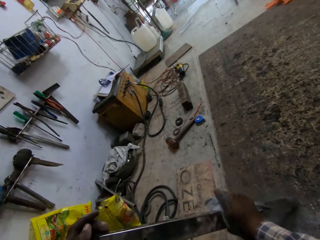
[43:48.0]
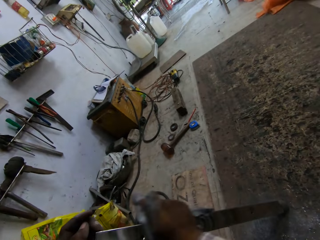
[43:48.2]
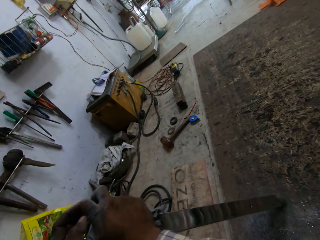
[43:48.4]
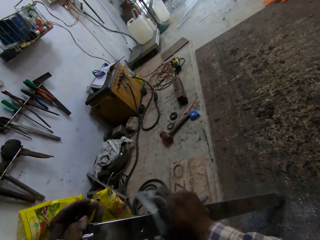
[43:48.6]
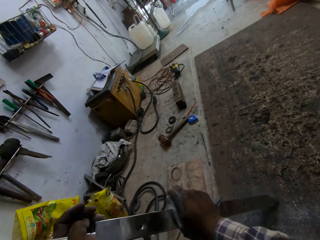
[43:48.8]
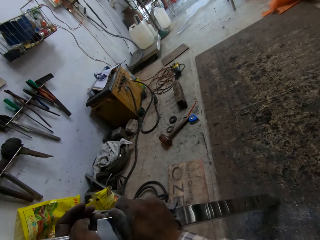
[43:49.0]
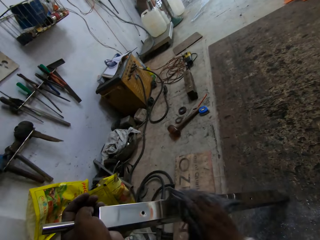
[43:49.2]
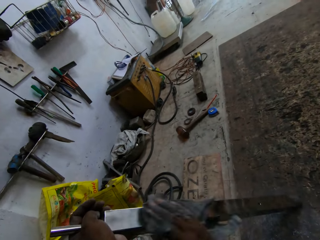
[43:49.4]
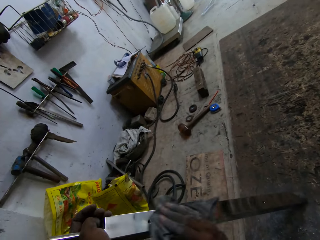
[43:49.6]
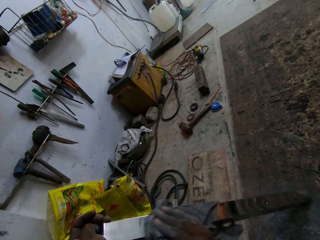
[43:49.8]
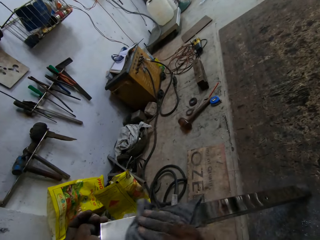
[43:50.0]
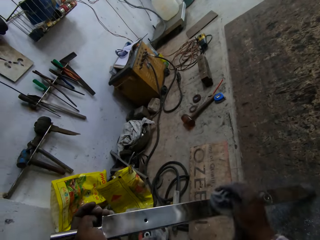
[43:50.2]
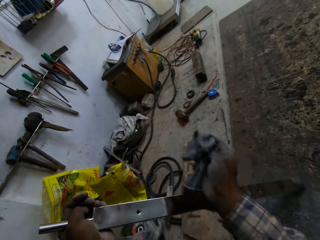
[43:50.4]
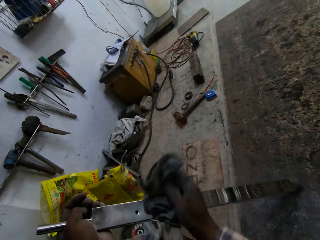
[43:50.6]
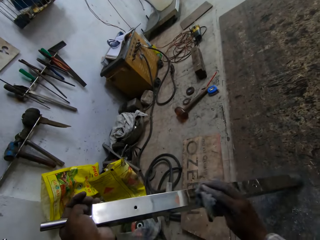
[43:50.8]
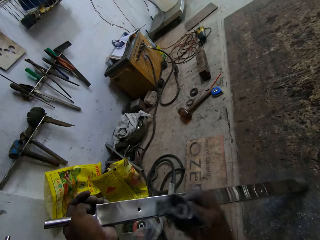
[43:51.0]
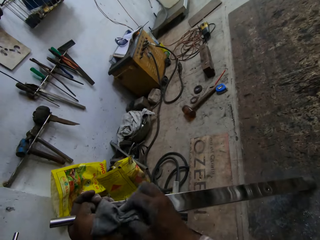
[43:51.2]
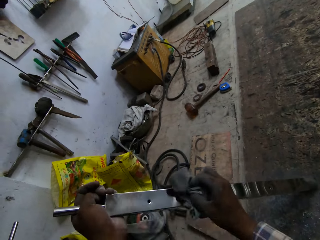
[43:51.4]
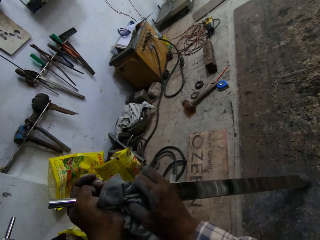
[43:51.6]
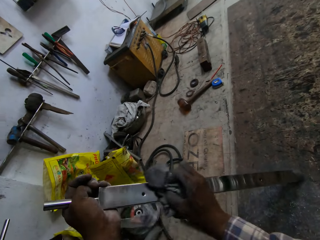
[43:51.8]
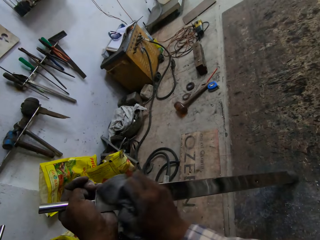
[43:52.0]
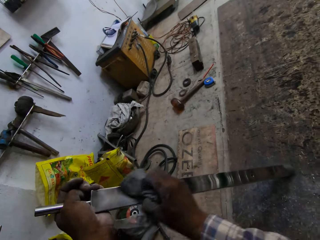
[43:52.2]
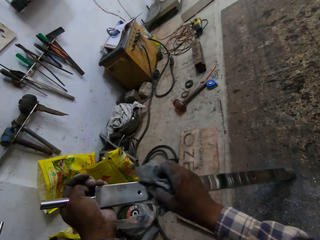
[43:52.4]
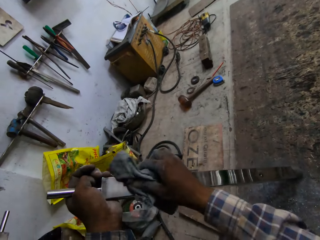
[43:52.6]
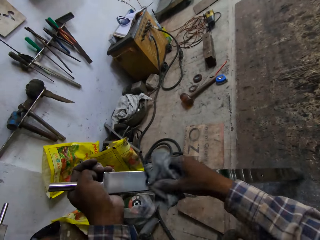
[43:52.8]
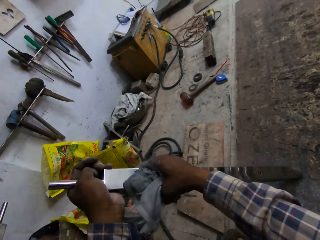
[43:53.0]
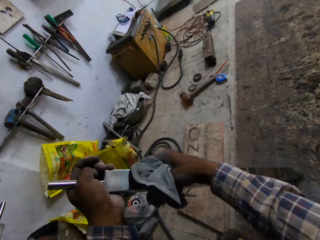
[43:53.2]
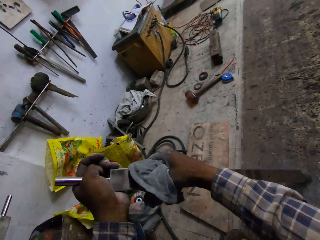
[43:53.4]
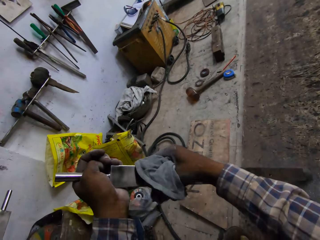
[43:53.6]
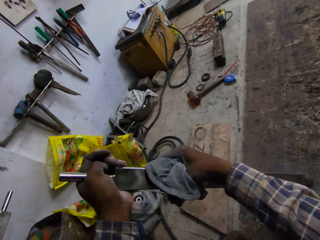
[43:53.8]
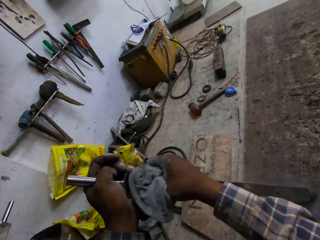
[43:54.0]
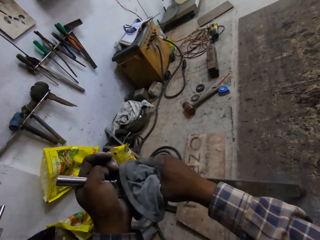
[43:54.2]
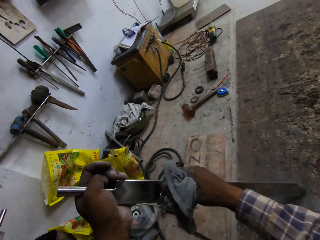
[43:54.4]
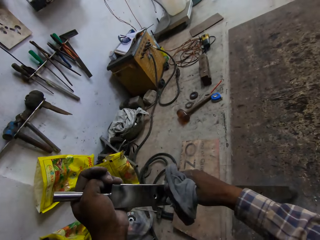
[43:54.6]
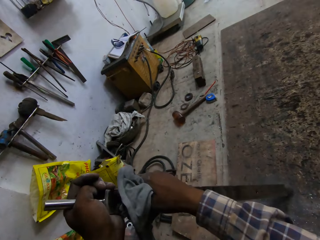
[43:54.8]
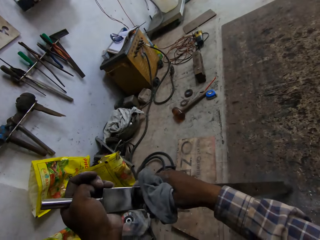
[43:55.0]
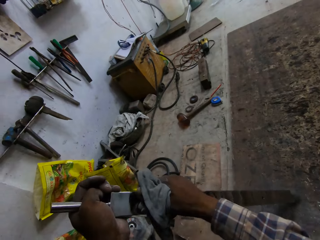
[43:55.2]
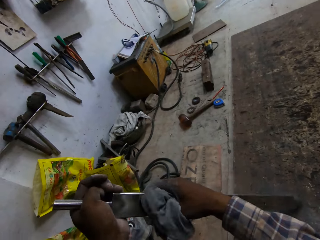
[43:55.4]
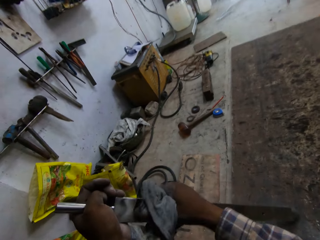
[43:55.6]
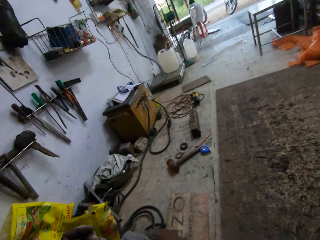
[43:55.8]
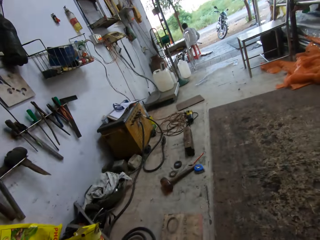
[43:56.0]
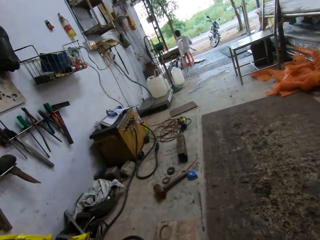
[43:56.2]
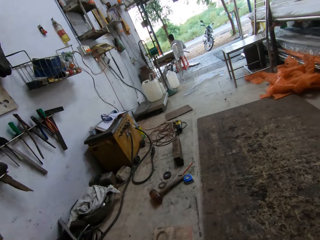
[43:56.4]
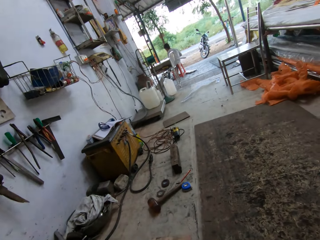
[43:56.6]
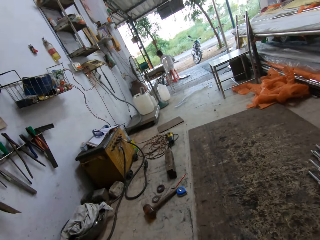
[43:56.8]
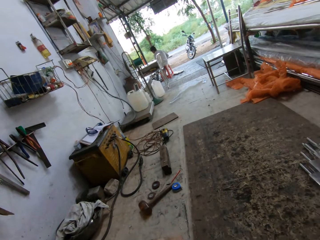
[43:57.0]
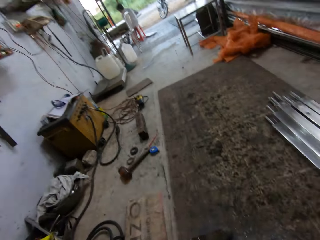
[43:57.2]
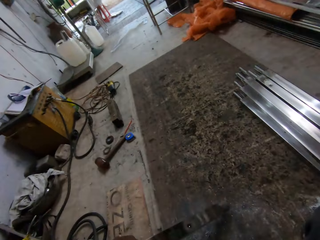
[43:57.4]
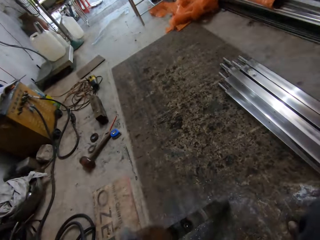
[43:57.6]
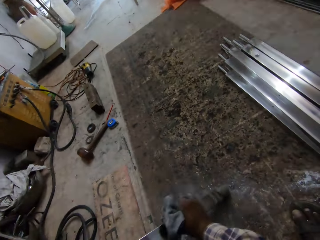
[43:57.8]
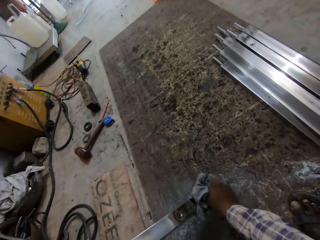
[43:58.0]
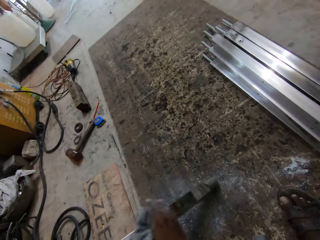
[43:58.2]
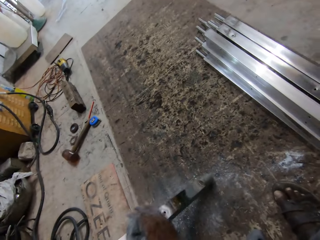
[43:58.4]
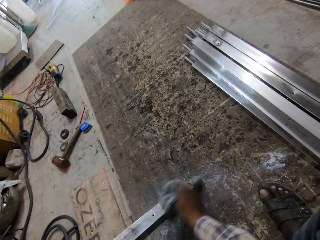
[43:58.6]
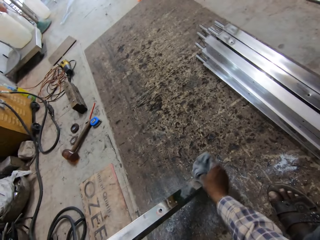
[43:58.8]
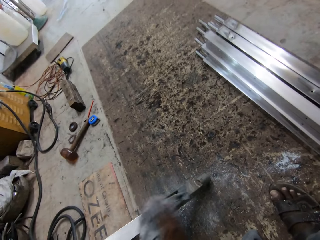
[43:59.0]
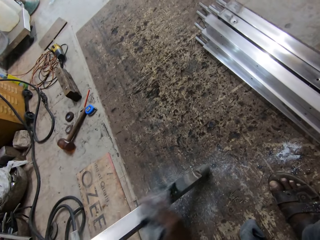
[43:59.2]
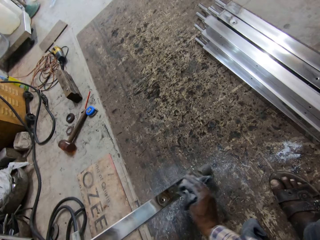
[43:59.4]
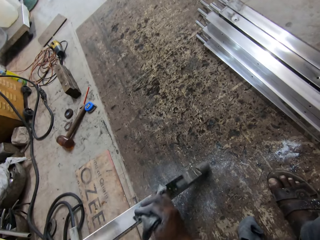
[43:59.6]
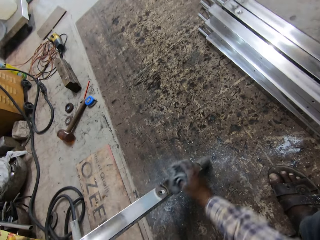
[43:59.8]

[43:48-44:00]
The man holds a metal tube with his right hand. The camera wearer cleans the metal tube in his left hand with the piece of cloth in his right hand.

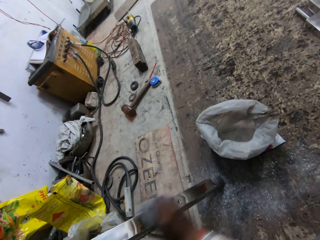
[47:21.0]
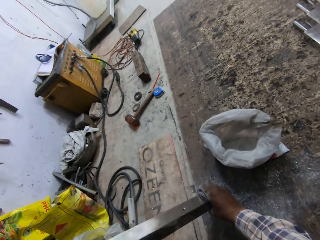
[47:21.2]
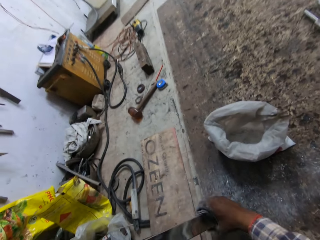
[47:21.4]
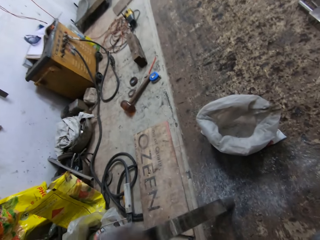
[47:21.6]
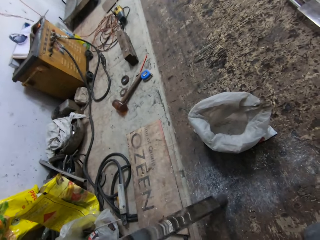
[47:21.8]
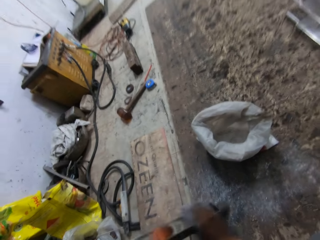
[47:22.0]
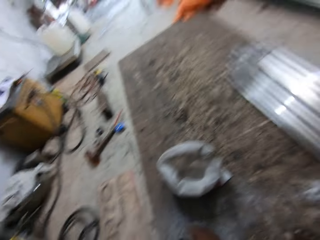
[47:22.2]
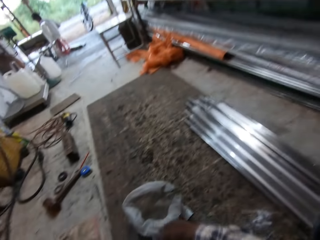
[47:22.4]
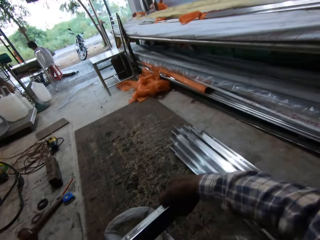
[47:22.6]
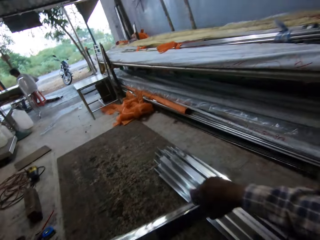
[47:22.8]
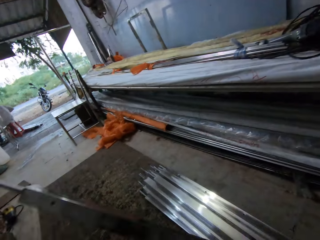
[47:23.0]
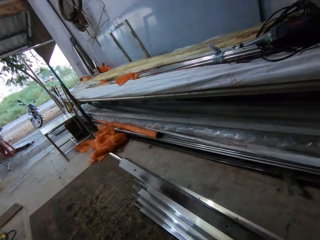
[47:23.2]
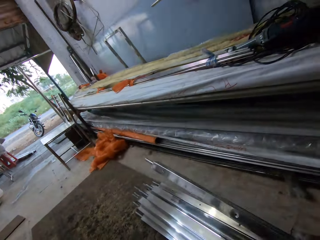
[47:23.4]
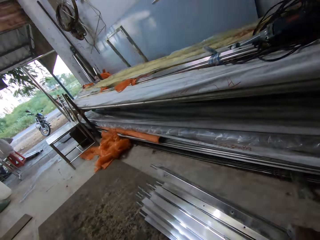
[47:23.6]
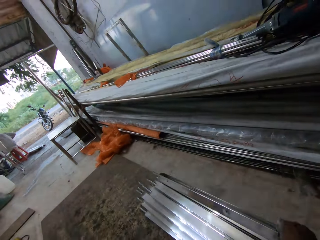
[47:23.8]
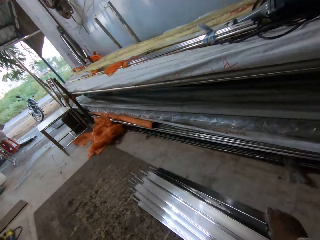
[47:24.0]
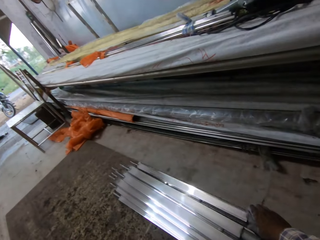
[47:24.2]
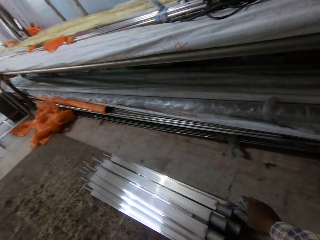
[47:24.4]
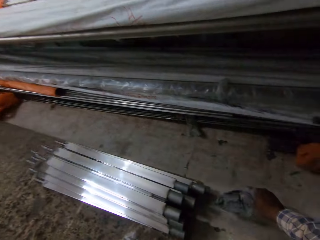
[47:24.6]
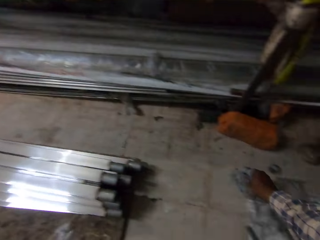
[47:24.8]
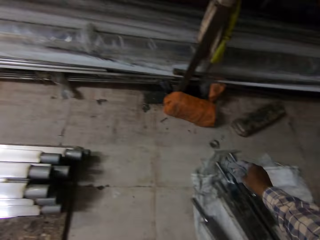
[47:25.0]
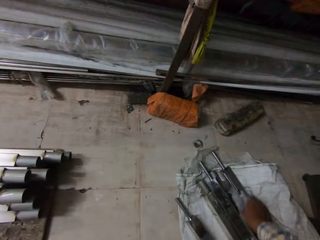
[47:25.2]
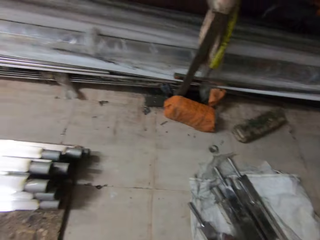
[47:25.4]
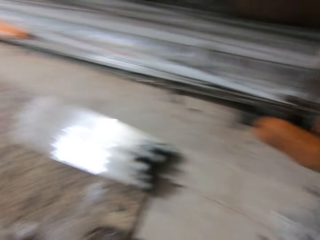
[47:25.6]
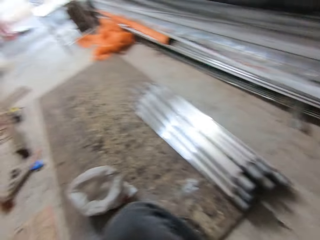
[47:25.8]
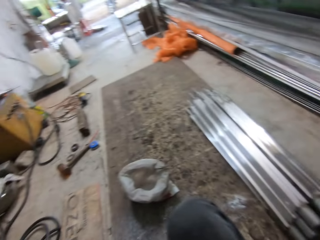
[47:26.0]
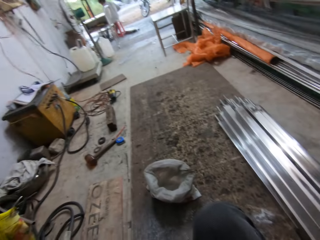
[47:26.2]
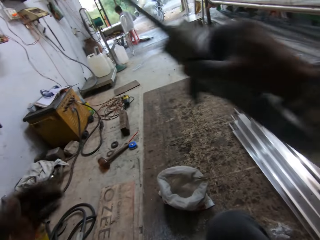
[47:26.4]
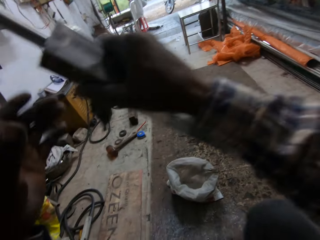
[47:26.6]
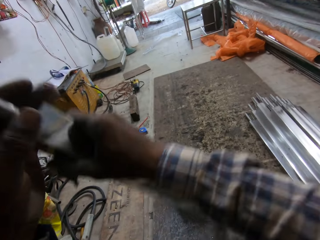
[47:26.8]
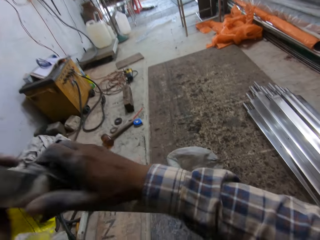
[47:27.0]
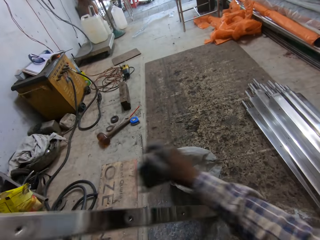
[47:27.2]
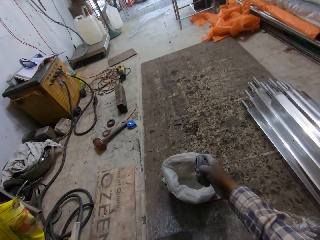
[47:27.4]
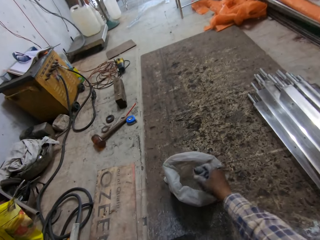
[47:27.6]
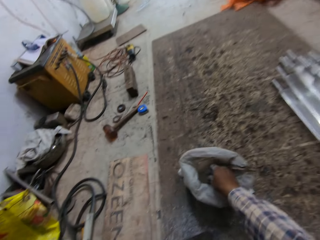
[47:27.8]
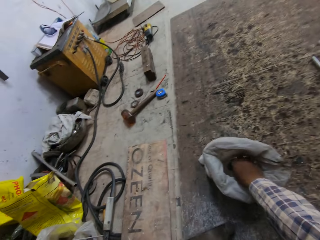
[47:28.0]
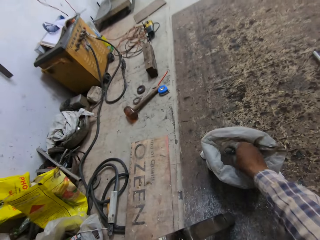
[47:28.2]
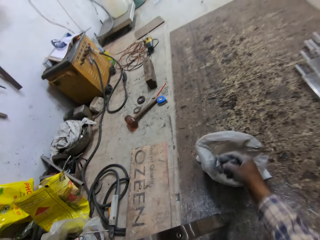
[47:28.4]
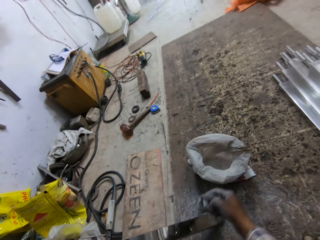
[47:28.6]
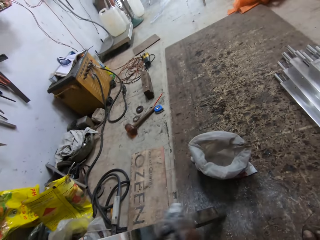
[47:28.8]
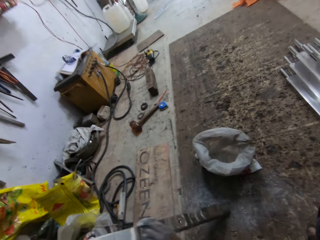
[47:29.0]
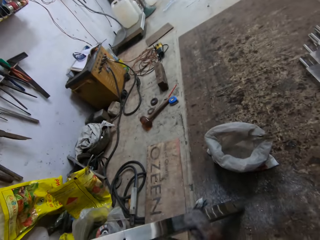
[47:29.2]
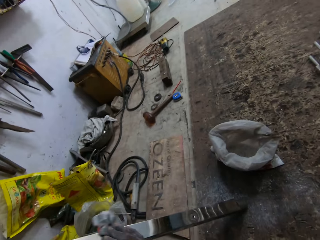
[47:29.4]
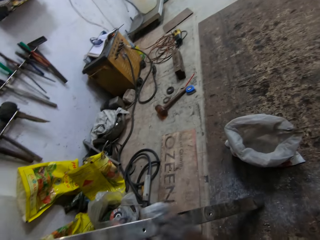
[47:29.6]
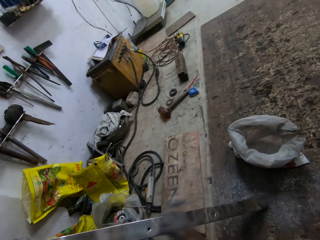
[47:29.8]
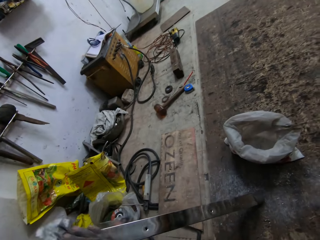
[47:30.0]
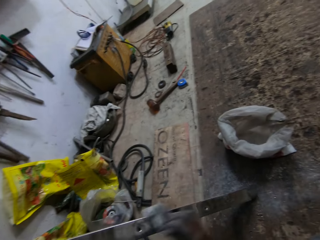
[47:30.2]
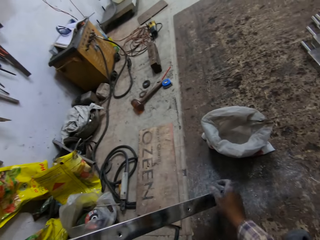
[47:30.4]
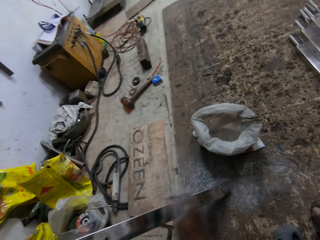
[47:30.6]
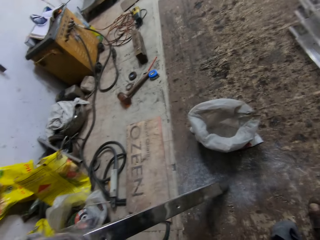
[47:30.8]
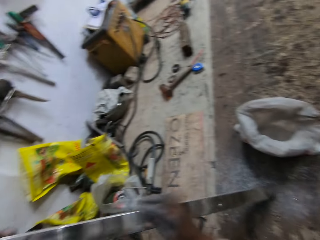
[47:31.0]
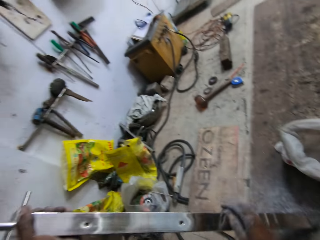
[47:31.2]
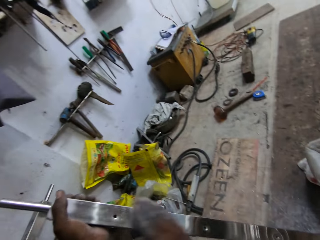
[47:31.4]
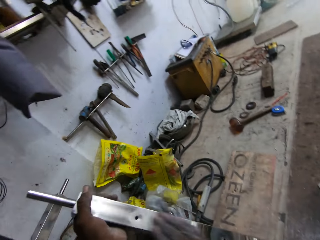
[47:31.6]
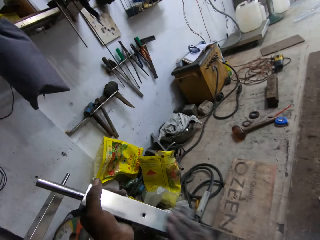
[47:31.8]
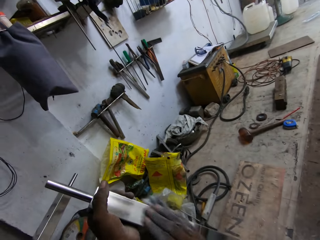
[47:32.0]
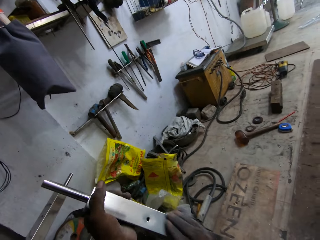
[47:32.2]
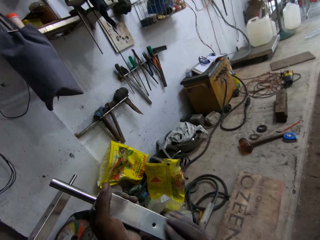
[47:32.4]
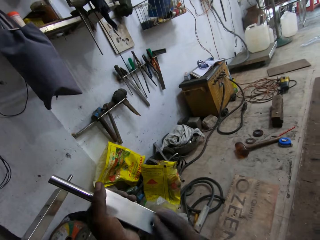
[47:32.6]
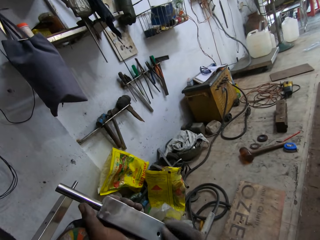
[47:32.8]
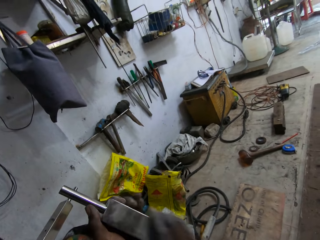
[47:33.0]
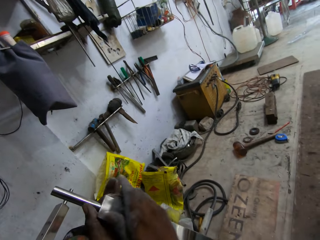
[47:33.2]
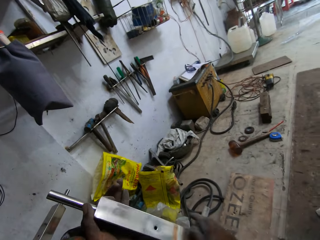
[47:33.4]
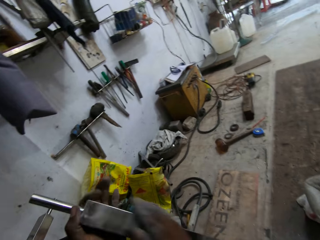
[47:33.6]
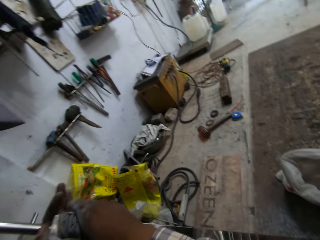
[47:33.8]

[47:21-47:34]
The camera wearer raises the railing with his right hand. He drops the railing on the railings on the floor with his right hand. He picks up a railing from the railings on the floor with his right hand. He holds the railing with his left hand. He dips the napkin into the aluminum polish powder in the sack on the floor with his right hand. He polishes the railing with the napkin in his right hand.
